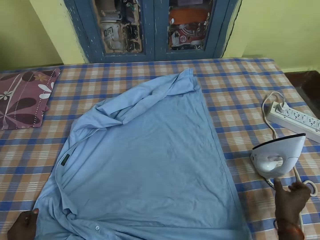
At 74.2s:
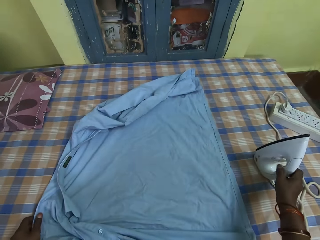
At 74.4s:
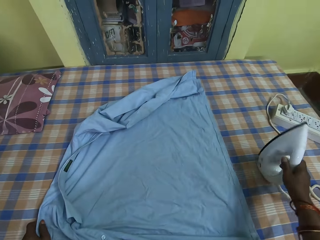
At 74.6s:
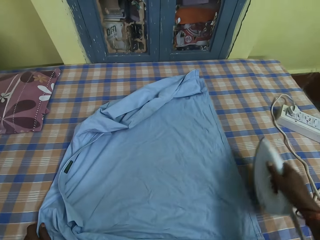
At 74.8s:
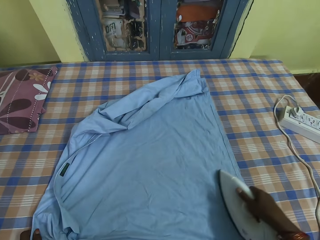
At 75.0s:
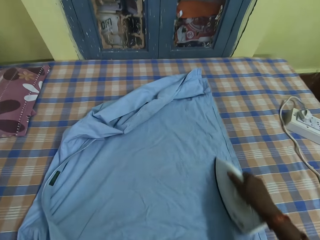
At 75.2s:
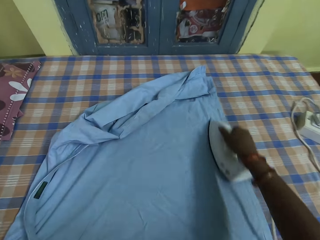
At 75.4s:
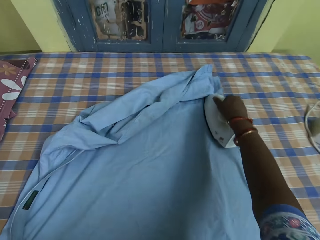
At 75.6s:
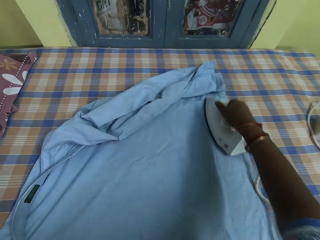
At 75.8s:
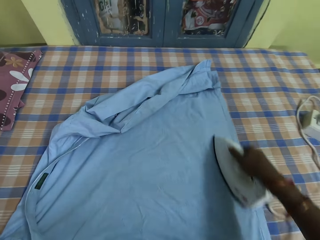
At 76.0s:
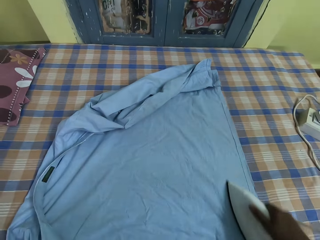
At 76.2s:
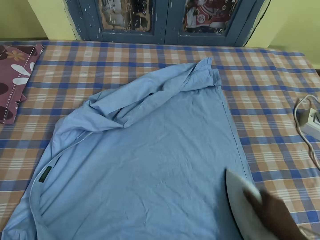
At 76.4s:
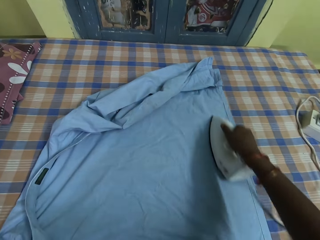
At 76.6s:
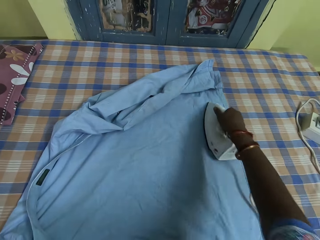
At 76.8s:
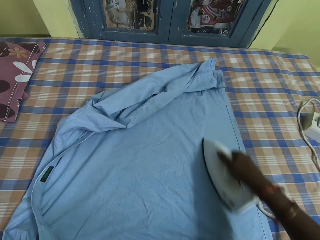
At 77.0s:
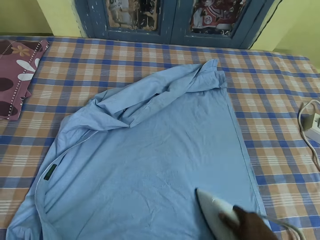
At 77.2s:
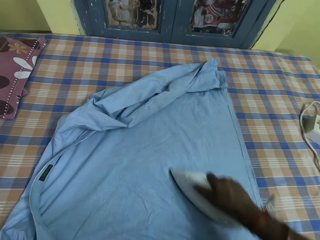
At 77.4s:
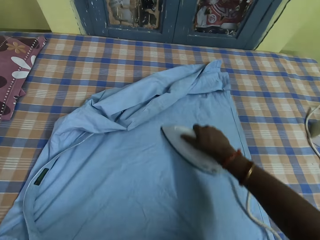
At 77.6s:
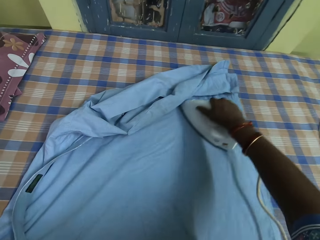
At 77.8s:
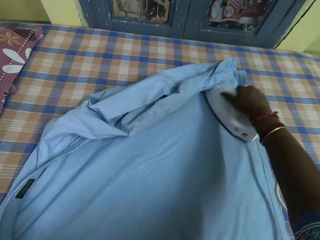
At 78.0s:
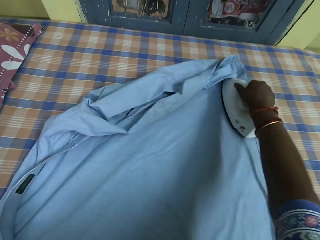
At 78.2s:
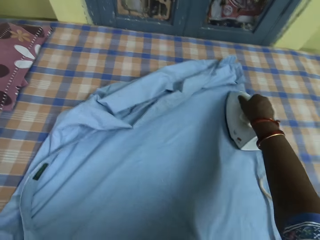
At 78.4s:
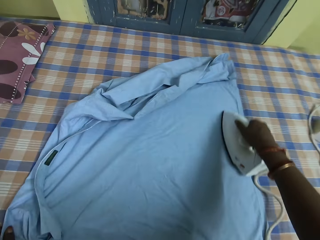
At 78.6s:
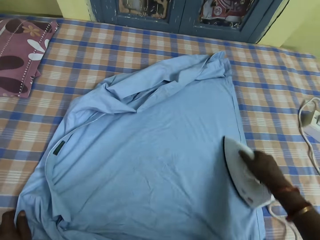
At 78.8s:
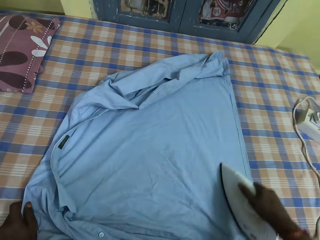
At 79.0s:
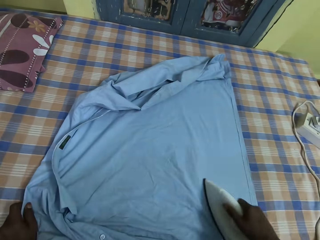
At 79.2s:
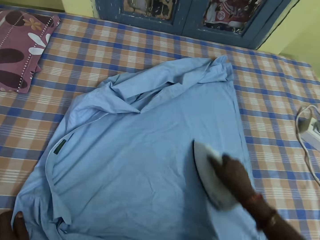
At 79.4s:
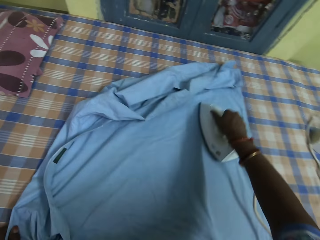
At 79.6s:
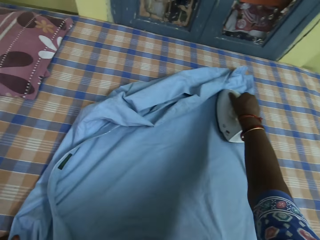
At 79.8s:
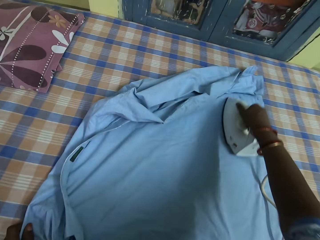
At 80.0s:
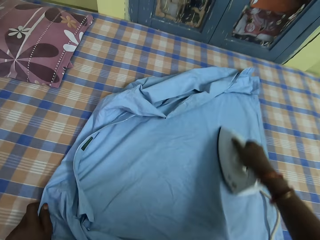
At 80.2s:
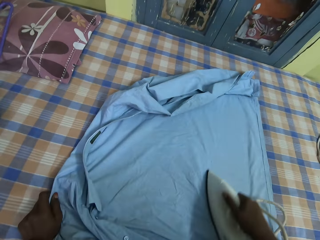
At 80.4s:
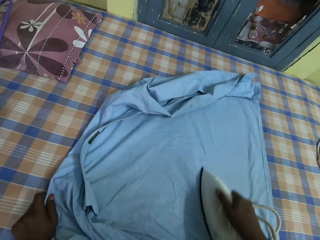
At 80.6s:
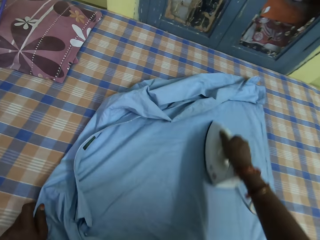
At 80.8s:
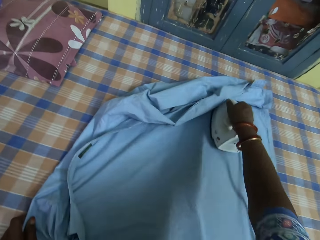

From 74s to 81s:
The camera wearer holds the shirt with her left hand. She picks the iron from the table with her right hand. She presses the shirt on the table with the iron in her right hand.

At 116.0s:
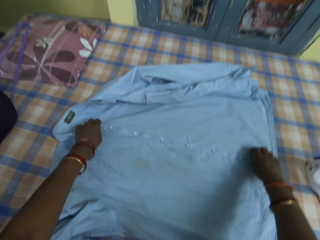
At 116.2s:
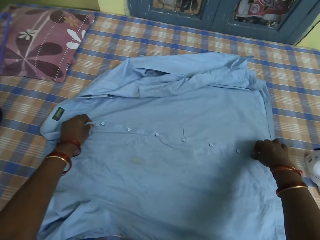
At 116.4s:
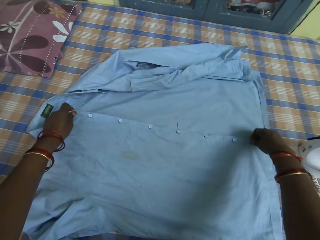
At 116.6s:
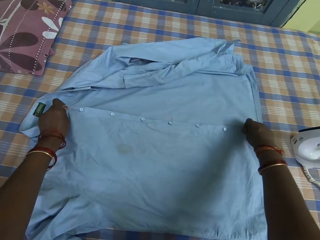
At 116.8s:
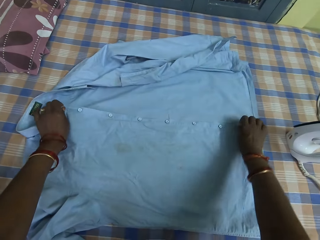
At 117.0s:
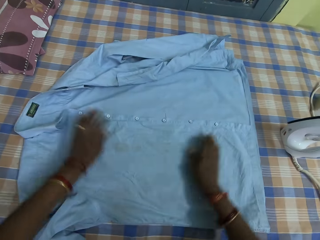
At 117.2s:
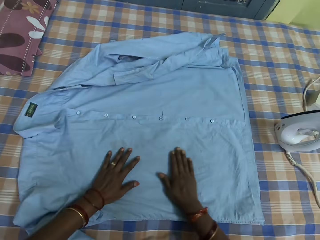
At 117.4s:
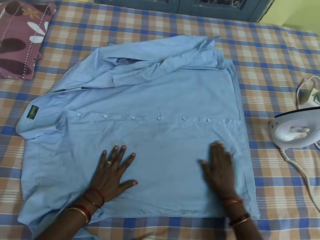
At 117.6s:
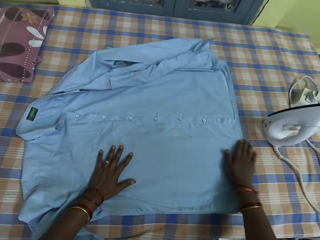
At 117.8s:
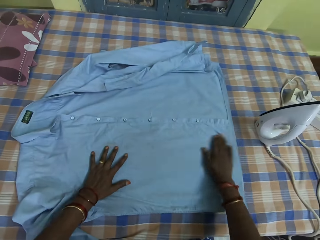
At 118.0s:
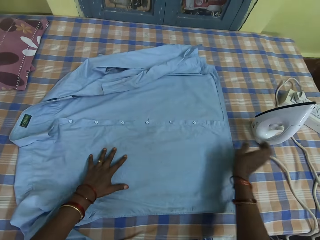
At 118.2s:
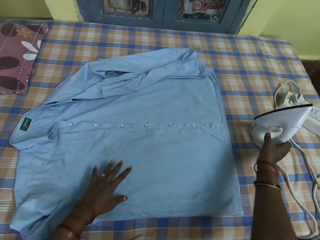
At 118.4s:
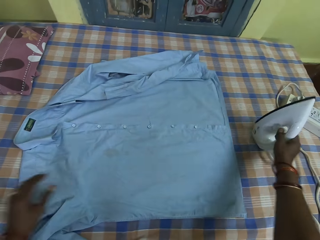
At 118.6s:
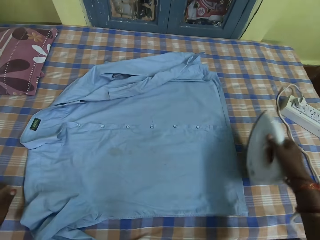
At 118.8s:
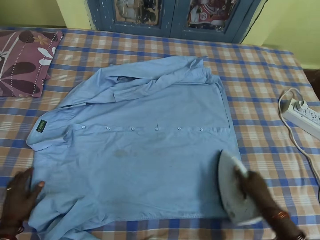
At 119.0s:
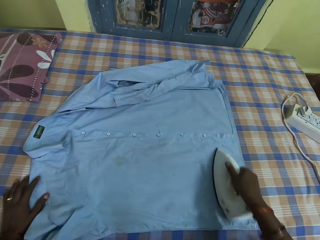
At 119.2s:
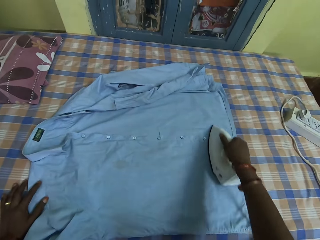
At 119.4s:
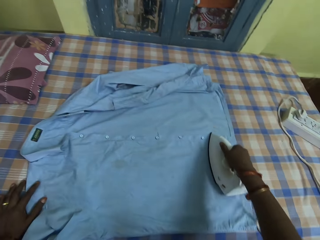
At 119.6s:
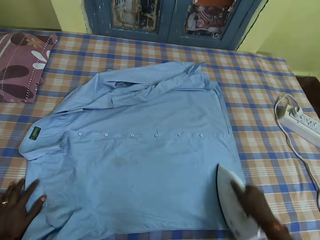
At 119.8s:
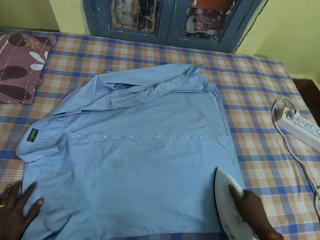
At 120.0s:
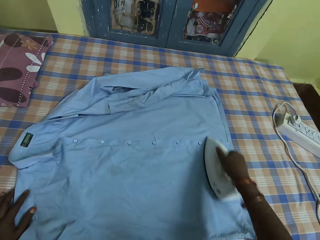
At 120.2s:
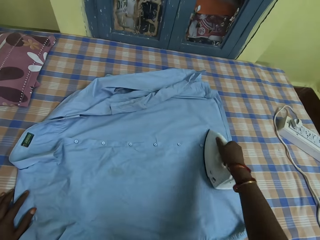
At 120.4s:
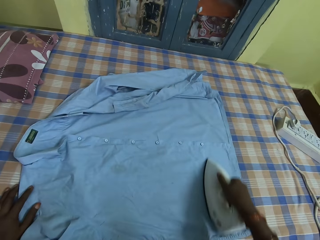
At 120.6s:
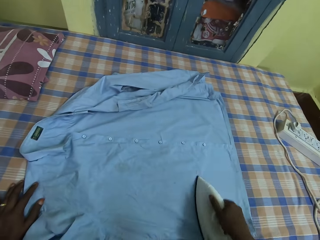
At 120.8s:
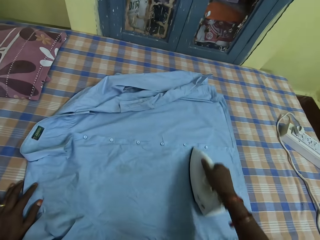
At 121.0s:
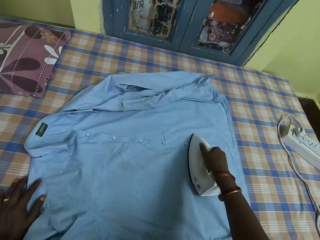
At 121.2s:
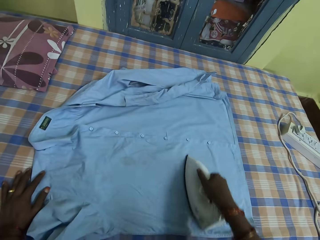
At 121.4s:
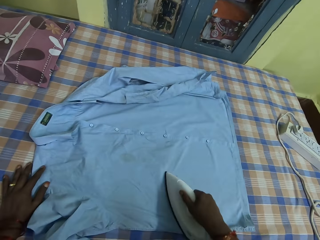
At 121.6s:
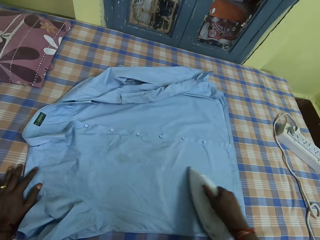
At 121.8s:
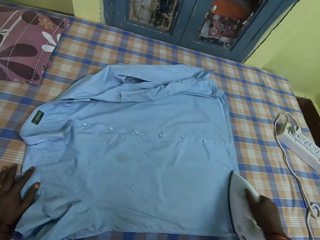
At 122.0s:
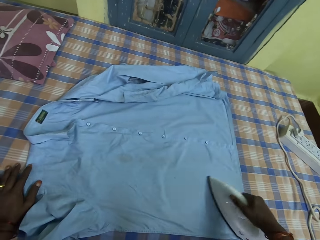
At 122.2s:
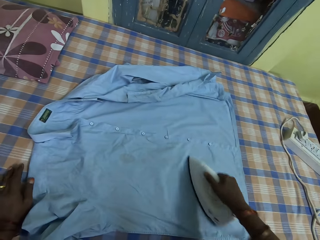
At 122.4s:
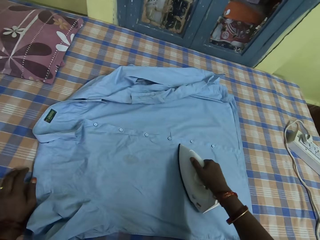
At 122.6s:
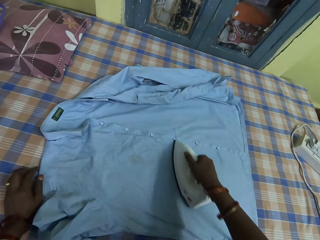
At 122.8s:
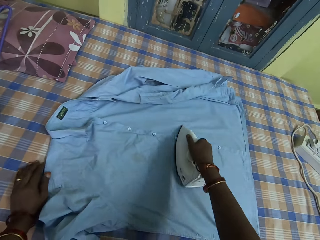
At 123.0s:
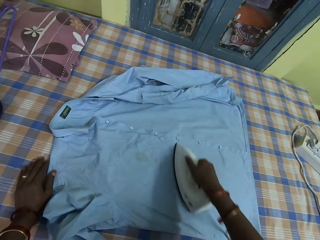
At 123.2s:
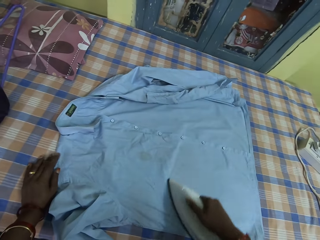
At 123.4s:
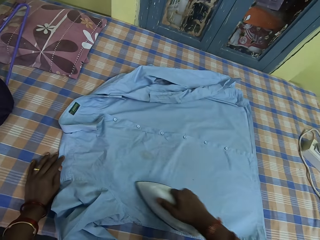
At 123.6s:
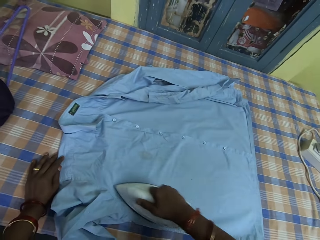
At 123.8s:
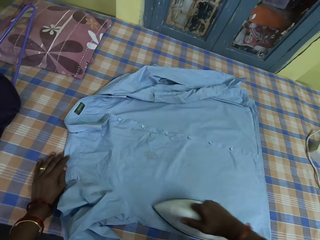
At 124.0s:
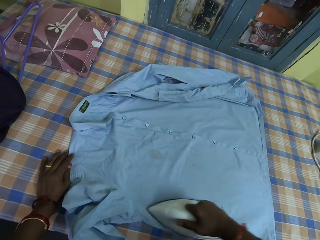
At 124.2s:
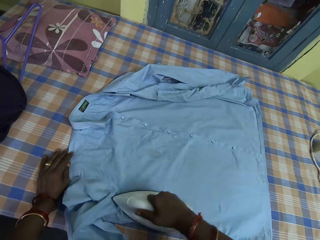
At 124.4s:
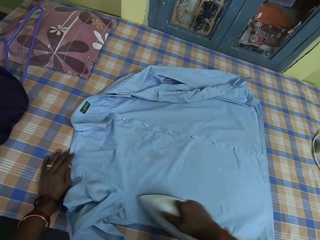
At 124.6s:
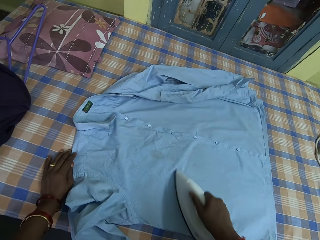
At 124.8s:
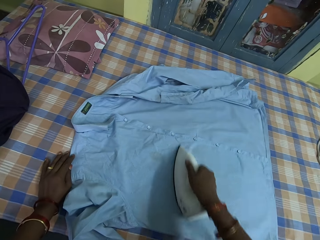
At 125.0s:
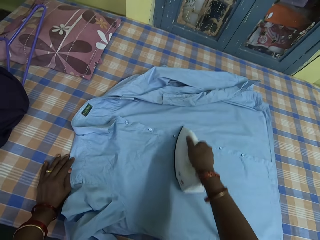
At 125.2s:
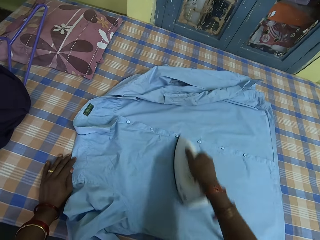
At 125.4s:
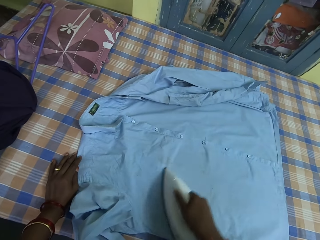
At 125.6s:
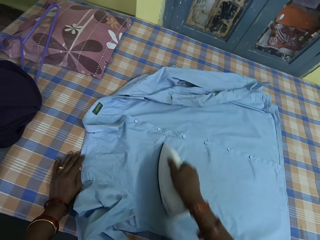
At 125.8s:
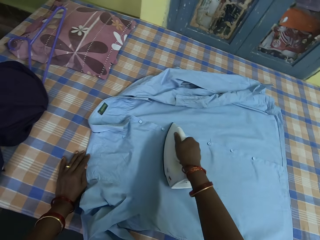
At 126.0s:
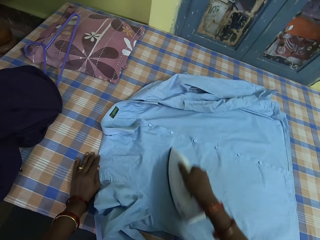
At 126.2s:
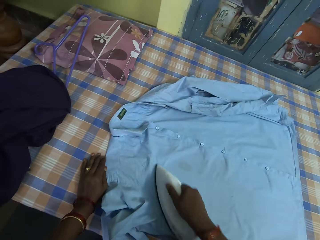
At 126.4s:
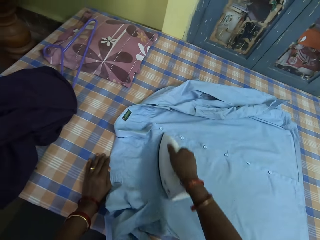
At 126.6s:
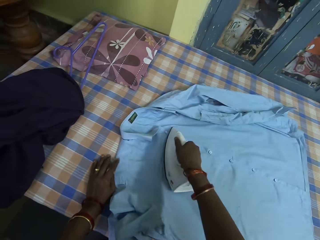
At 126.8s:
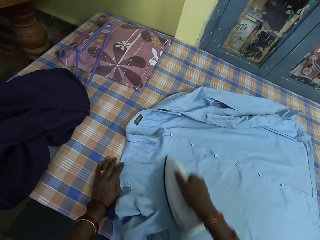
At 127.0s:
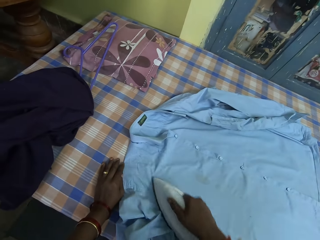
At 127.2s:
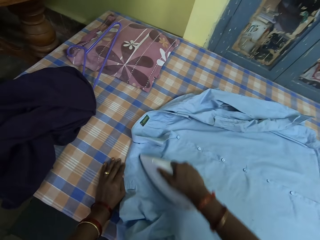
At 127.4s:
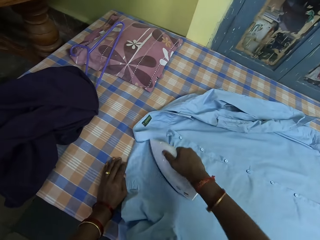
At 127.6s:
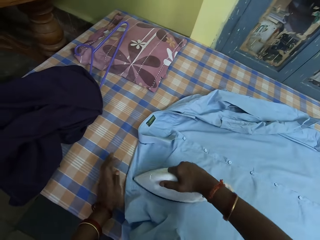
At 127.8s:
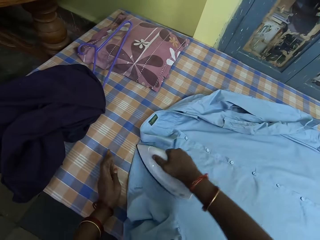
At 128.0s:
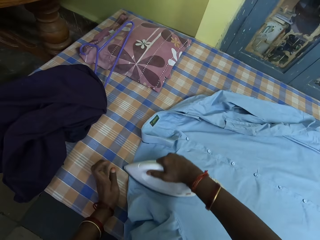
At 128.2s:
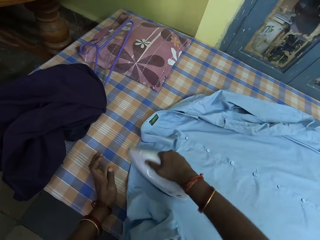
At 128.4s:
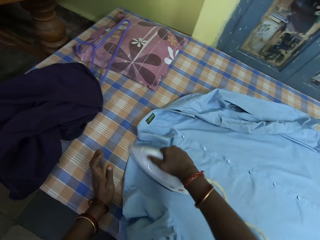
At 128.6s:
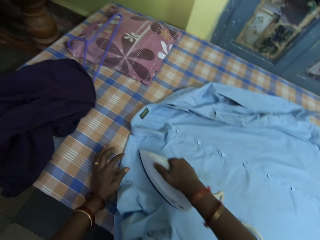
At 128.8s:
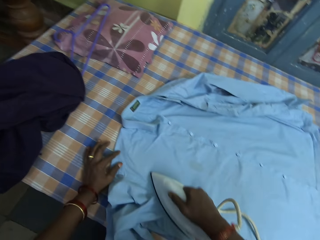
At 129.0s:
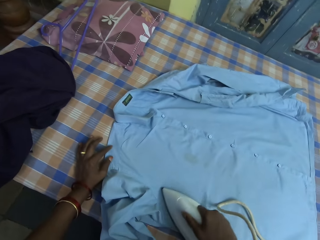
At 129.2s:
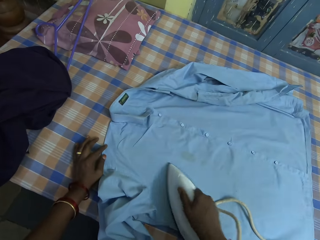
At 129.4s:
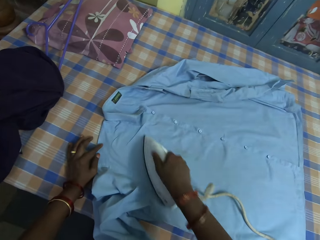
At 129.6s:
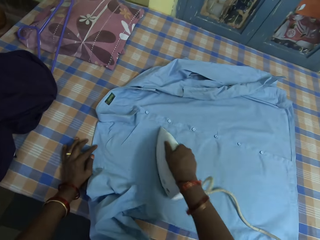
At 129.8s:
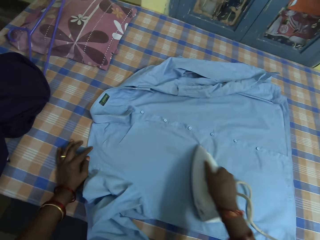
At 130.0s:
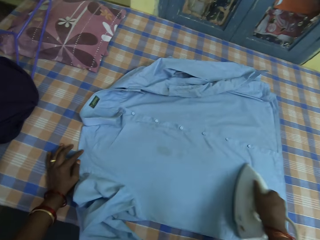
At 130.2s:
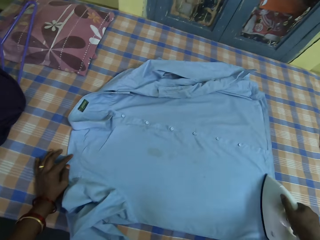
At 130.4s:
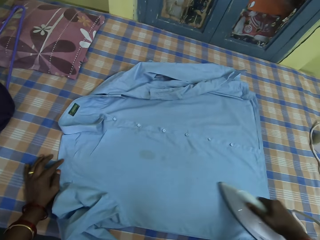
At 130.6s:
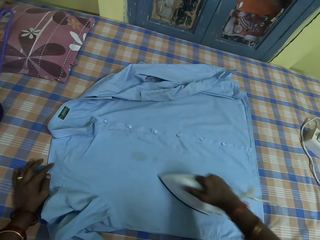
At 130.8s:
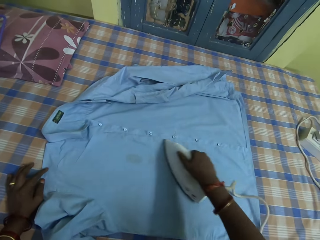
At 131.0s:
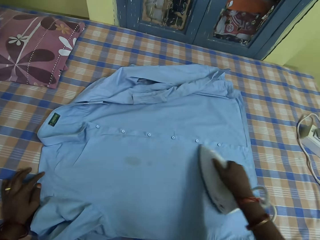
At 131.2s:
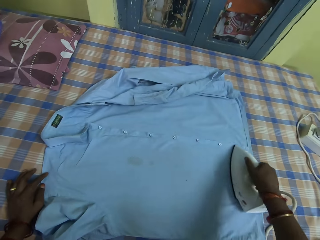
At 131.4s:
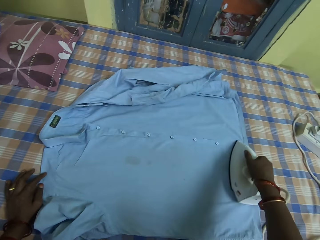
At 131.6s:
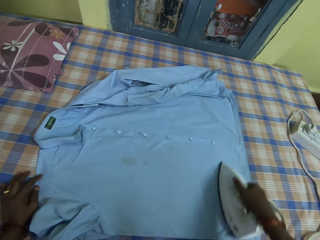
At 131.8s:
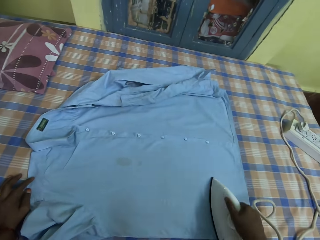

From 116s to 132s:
The camera wearer picks the iron from the table with her right hand. She touches the shirt with her left hand. She presses the shirt on the table with the iron in her right hand. She touches the shirt with her left hand.
